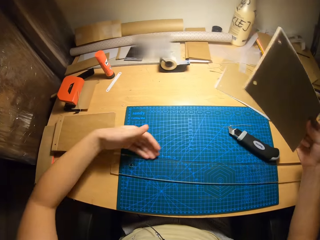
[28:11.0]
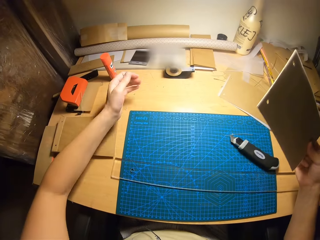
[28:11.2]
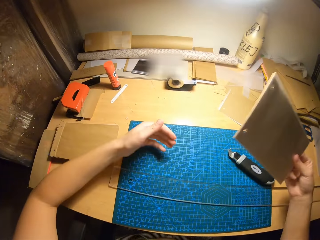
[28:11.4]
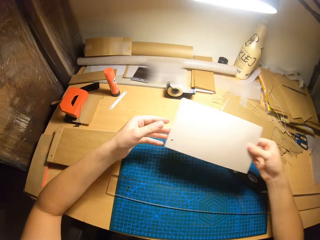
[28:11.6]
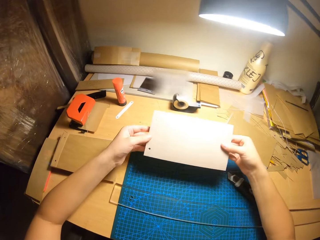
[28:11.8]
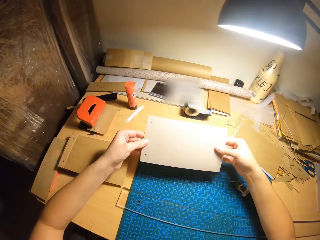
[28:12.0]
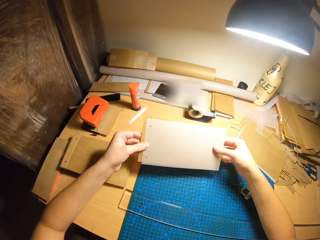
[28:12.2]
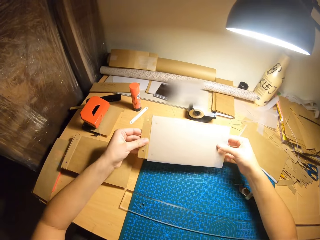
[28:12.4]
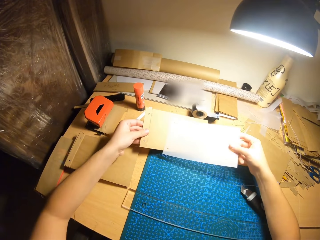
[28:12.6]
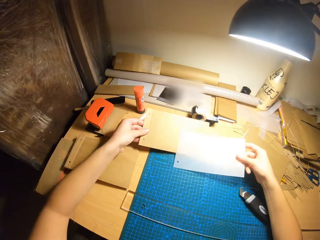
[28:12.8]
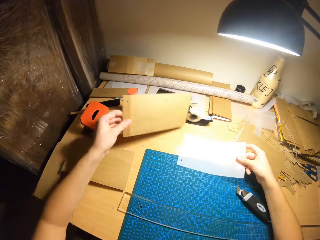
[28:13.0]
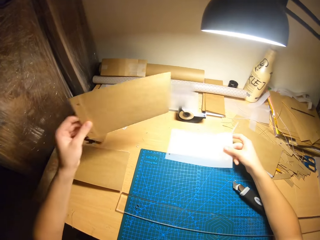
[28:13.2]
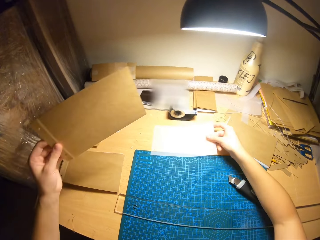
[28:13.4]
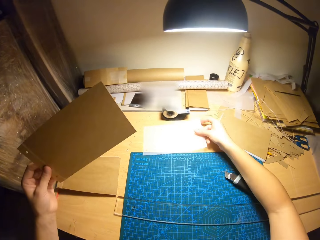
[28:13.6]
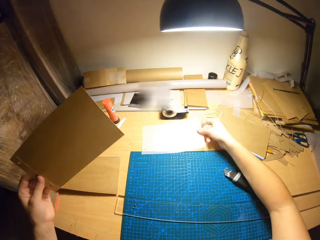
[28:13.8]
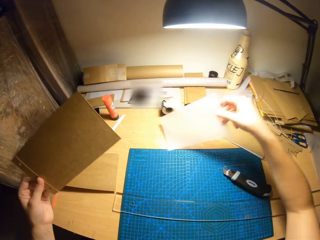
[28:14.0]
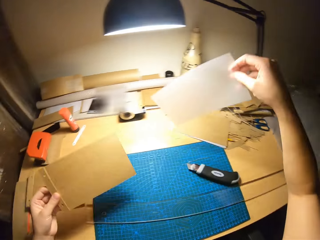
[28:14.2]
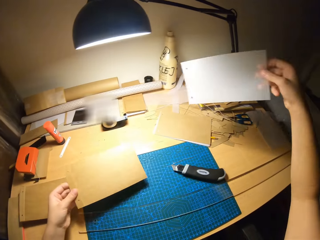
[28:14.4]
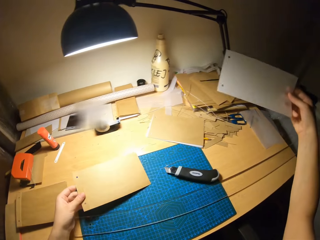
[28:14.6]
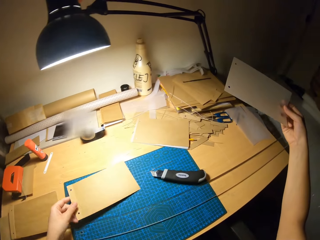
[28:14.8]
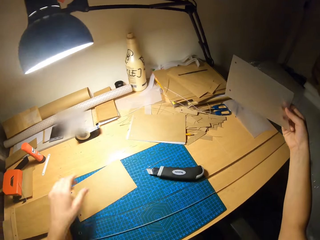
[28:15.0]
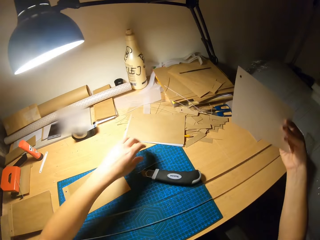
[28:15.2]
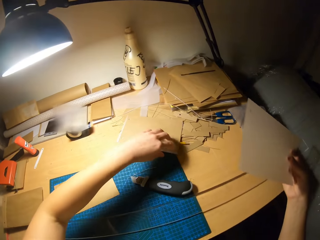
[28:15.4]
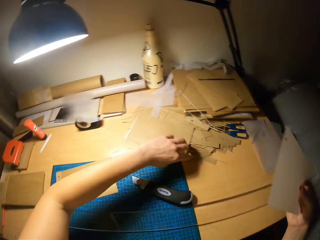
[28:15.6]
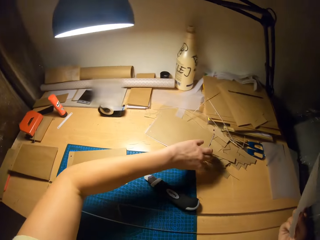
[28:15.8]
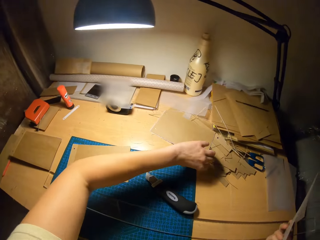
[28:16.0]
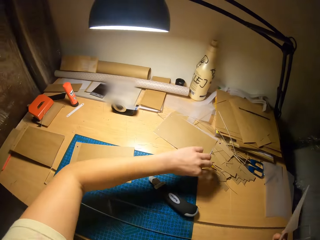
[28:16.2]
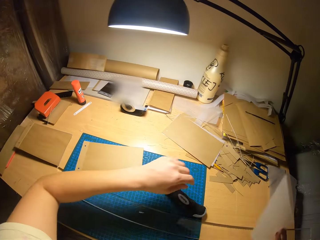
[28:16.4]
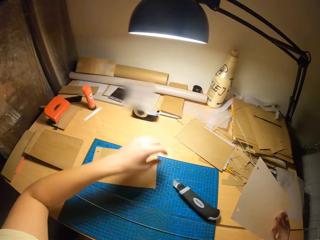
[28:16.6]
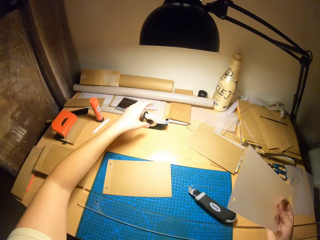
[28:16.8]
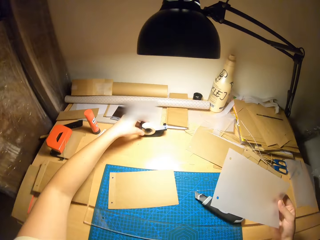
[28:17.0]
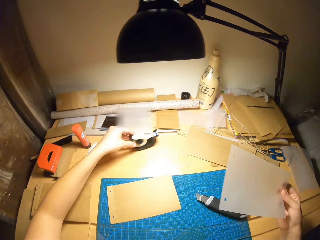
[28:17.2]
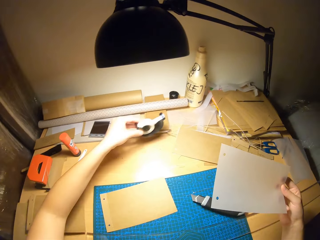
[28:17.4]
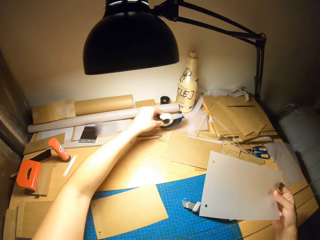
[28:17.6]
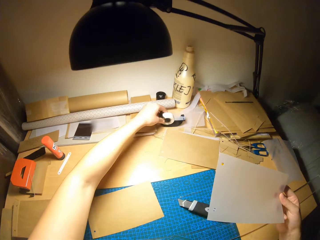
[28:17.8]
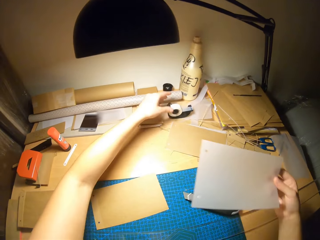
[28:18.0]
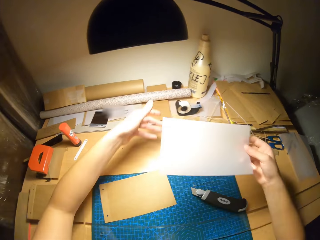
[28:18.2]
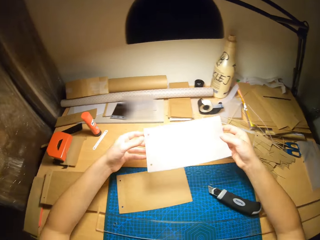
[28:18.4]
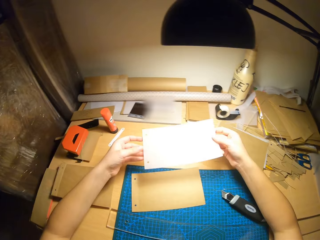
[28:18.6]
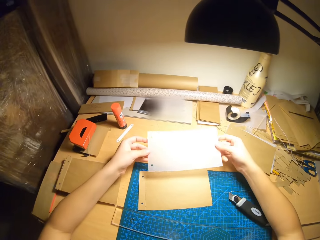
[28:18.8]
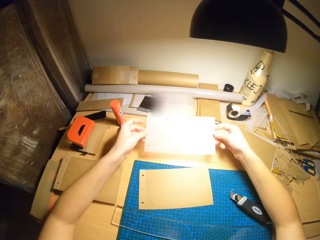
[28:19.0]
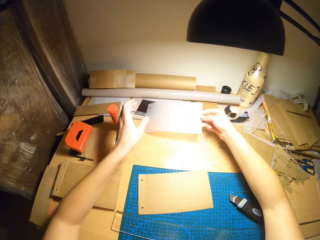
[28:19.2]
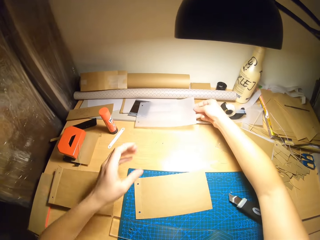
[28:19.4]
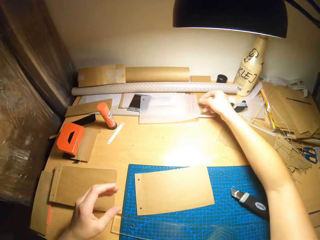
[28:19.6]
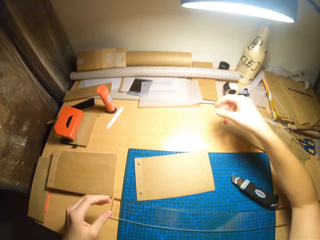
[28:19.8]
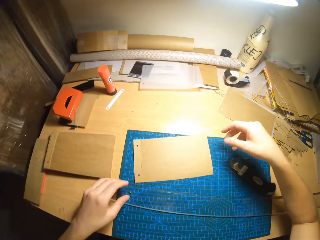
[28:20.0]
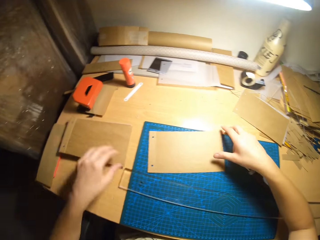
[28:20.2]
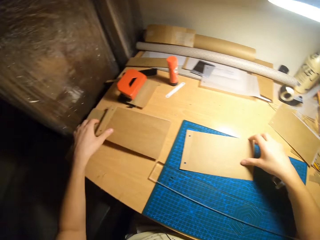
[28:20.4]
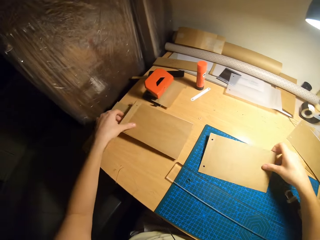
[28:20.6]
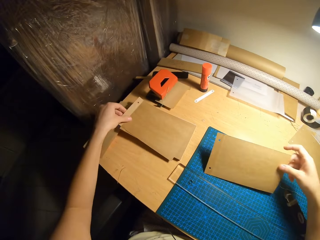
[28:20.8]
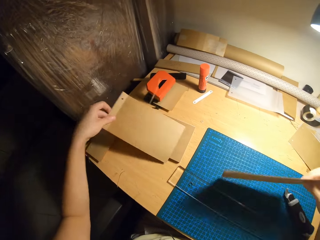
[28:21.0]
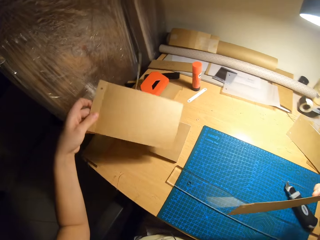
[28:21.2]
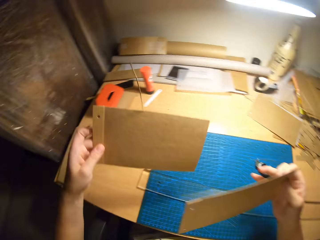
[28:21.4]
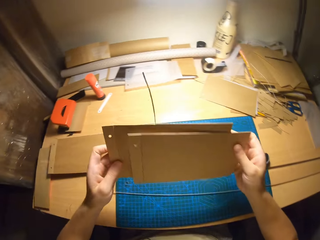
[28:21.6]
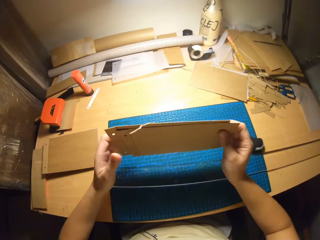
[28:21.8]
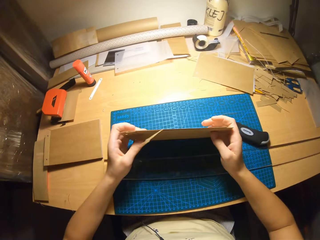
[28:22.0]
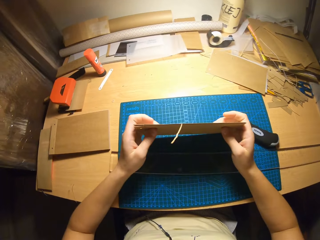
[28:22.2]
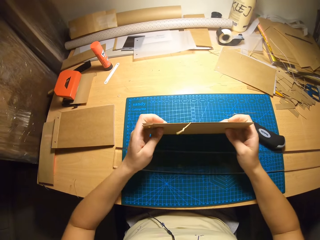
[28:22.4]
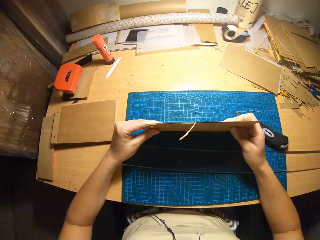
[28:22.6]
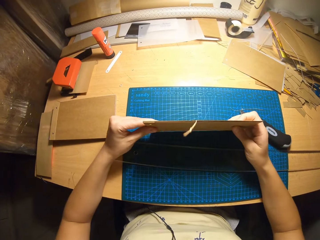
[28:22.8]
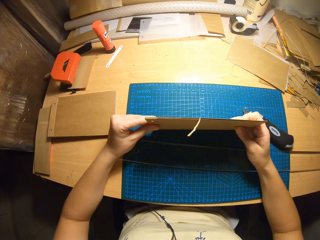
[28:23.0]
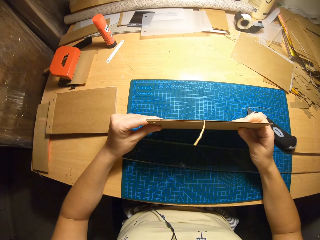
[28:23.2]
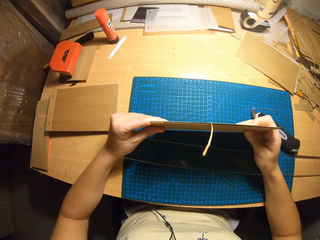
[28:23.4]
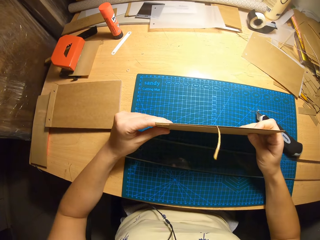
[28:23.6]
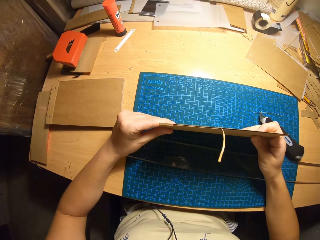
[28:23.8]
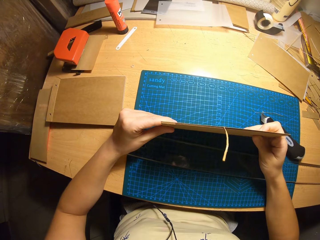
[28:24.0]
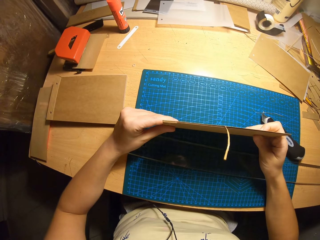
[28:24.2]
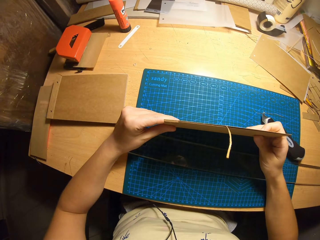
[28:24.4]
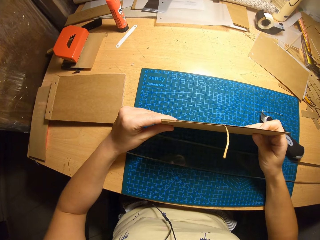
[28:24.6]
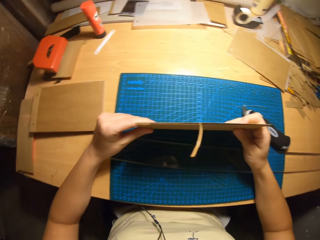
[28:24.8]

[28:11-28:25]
The camera wearer wipes the cutting mat with her left hand. She removes excess paper using her hand. She holds the papers together with both hands. She separates the card and the film with her left hand. She drops the film on the table. She picks up the paper from the table. She drops the card on the cutting mat. She adjusts cards on the table with her left hand. She moves excess paper. She moves a cello tape on the table with her left hand. She picks up the tape holder and places the tape holder on the table. She holds the paper together with both hands. She drops the film on the table. She takes a card on the table with her left hand. She takes the card on the cutting mat with her right hand. She places the two cards parallel to each other. She holds the papers together with both hands. She levels the two cards on the cutting mat. She bounces the paper on the table.

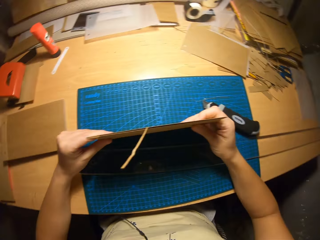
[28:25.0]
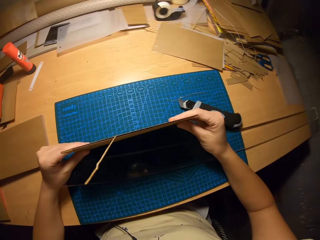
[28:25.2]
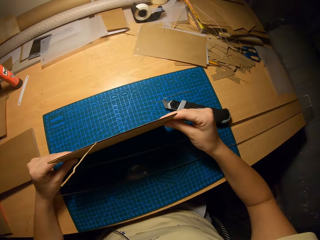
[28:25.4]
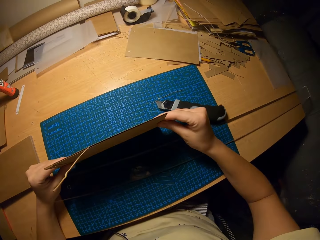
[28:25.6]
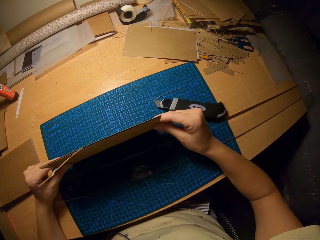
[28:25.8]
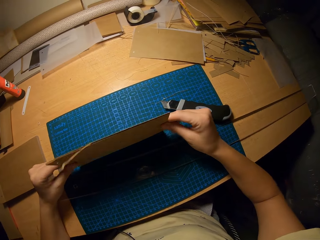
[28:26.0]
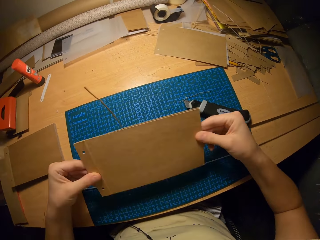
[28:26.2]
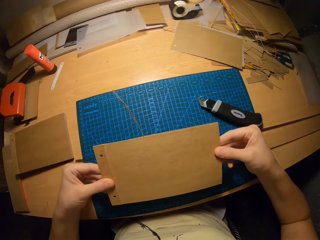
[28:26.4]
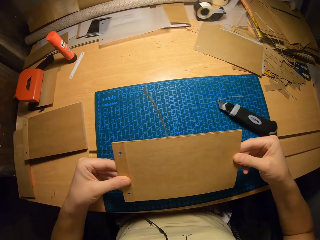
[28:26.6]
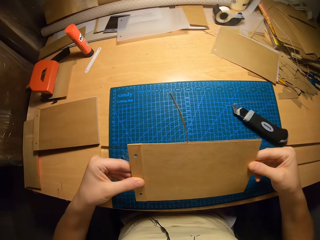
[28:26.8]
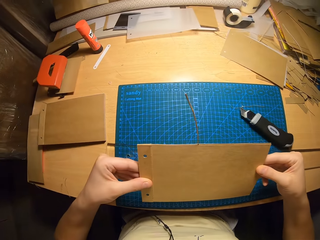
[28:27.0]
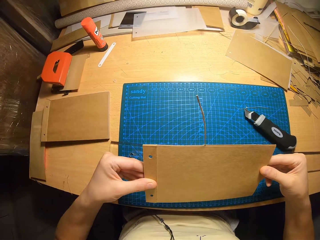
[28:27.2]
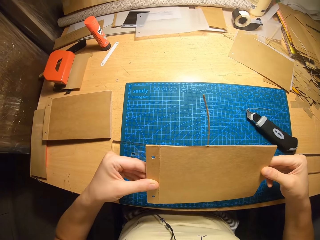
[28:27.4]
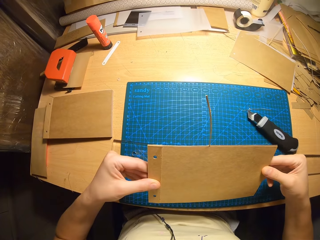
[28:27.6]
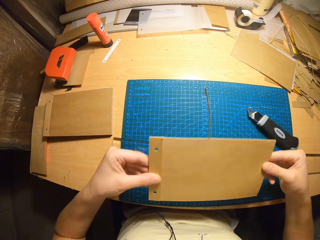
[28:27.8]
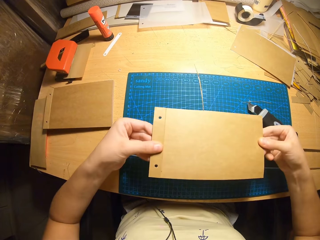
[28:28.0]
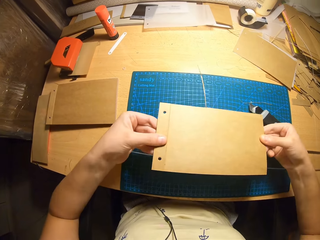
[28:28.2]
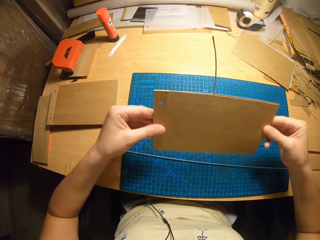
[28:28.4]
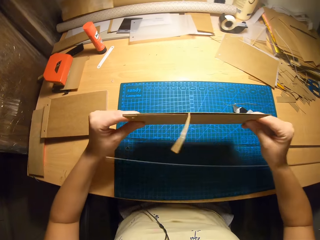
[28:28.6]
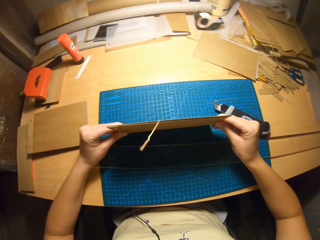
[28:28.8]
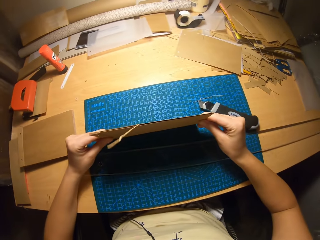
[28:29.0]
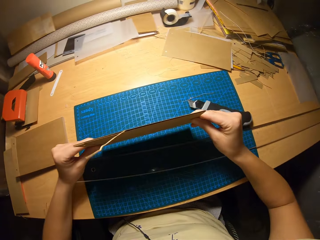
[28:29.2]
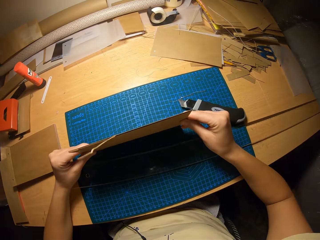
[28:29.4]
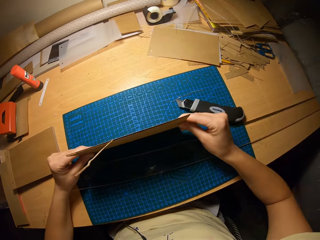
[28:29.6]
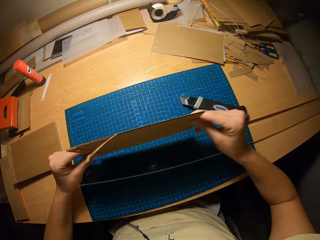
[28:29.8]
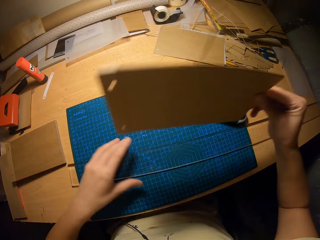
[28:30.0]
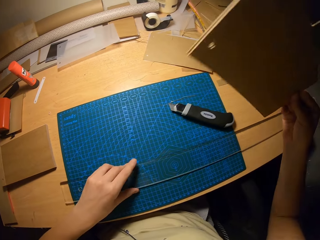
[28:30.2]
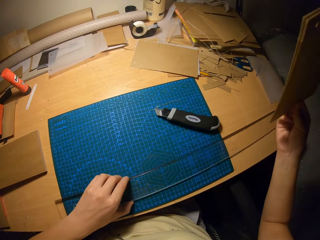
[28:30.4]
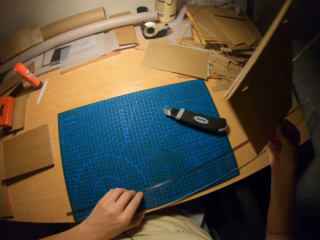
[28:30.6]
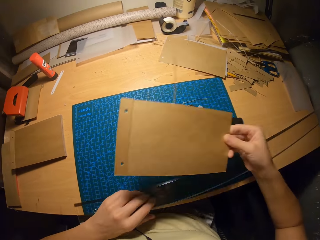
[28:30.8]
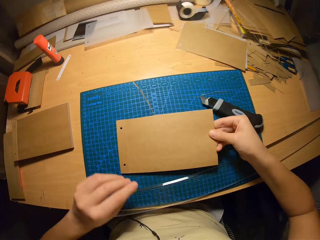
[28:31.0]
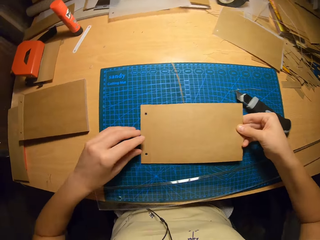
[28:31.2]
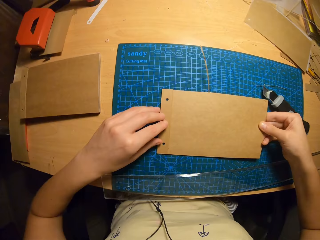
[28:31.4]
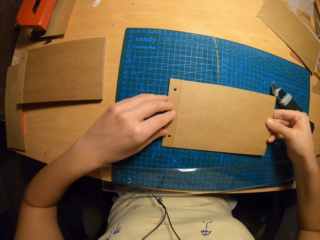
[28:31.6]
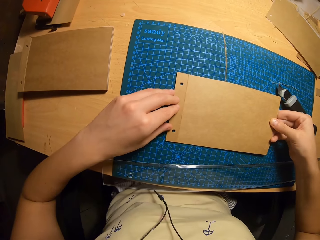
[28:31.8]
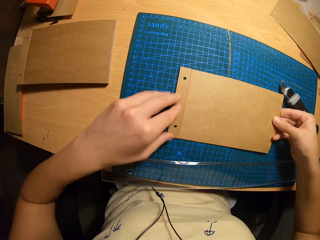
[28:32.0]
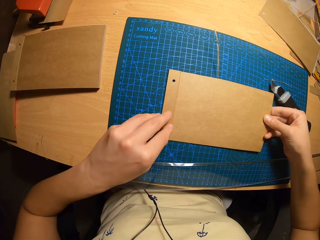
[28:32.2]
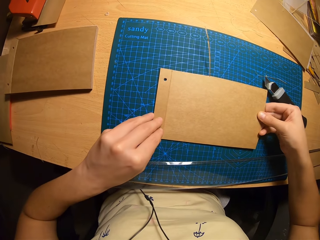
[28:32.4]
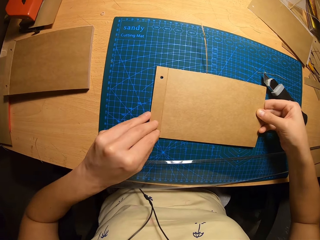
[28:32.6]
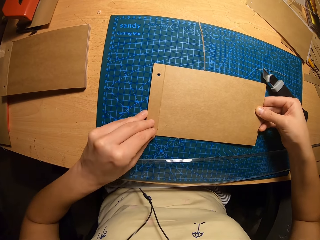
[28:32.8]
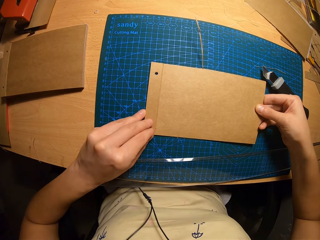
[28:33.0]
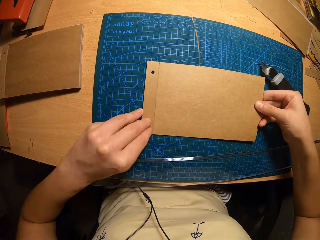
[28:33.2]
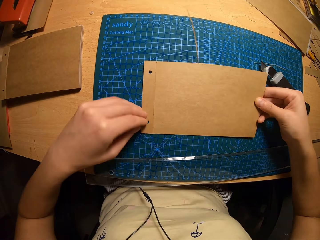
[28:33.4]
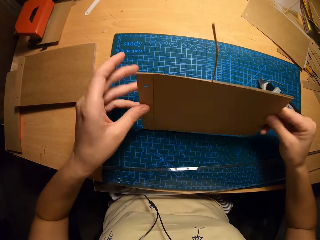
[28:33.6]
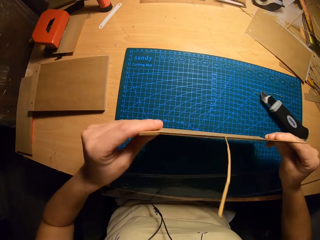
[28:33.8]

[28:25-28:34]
The camera wearer holds up the two cards with both hands. She looks at the papers. She bounces the paper on the table. She moves the ruler on the cutting mat with her left hand. She places the cards on the cutting mat. She aligns the paper.
